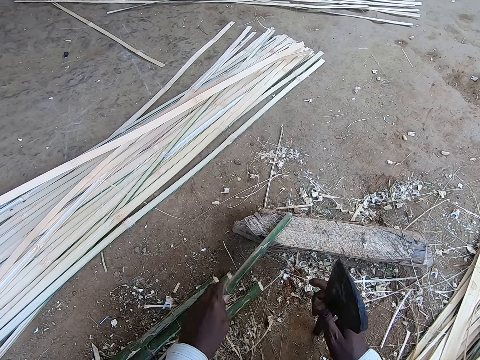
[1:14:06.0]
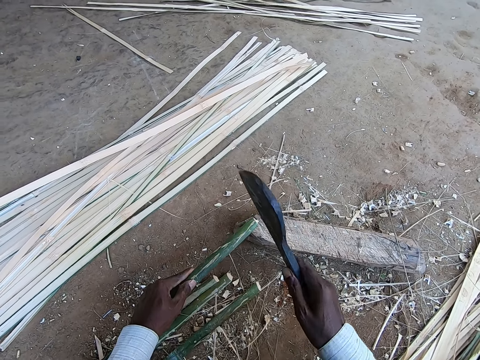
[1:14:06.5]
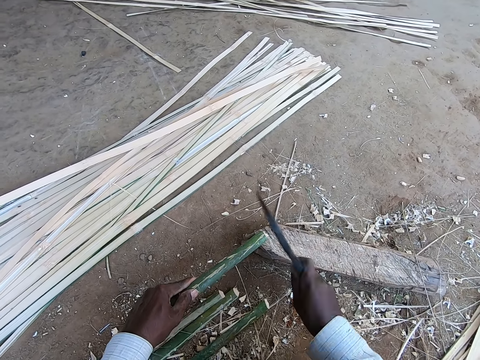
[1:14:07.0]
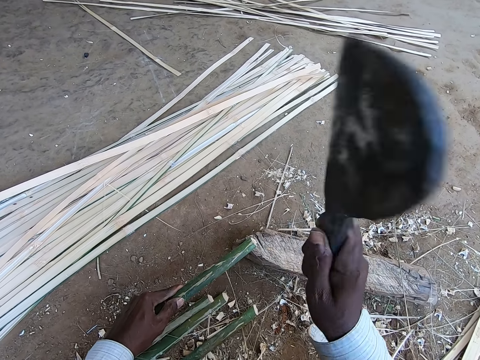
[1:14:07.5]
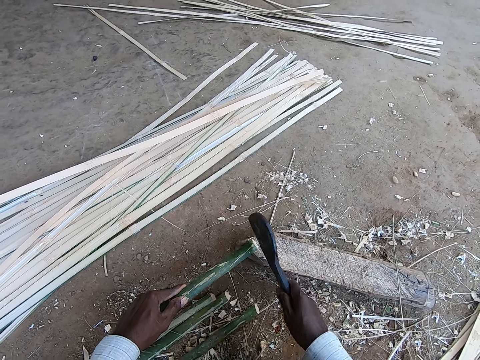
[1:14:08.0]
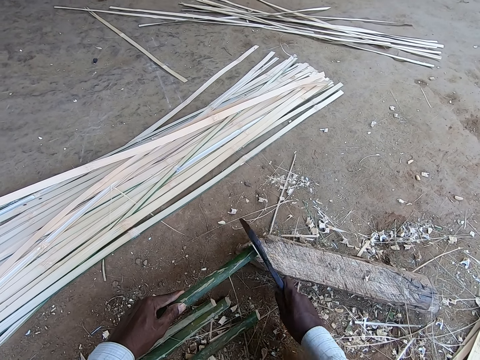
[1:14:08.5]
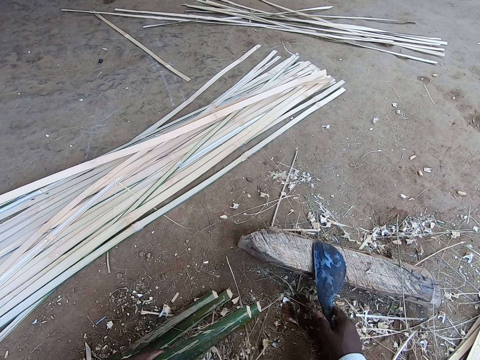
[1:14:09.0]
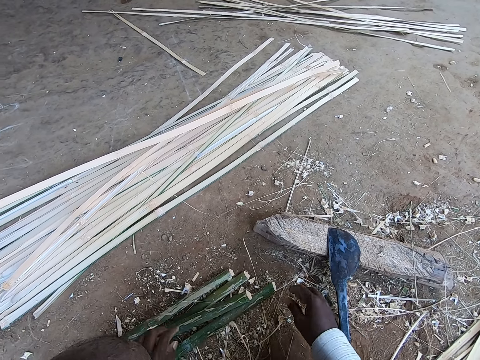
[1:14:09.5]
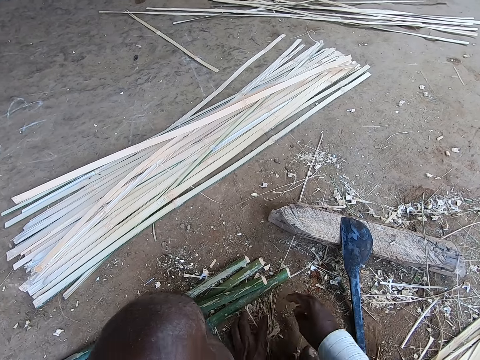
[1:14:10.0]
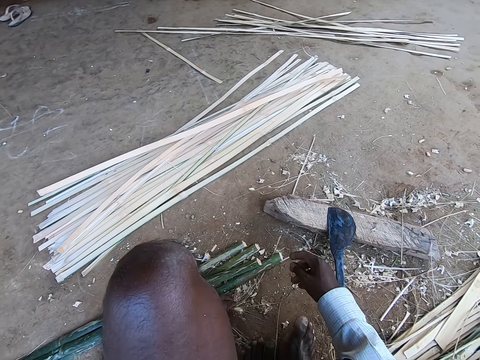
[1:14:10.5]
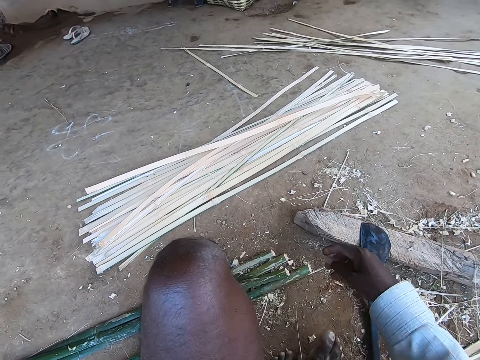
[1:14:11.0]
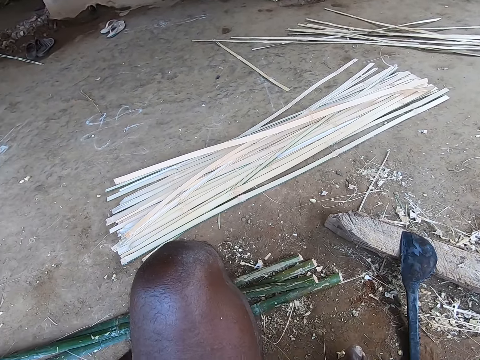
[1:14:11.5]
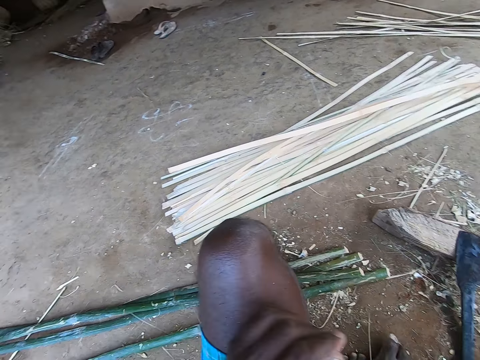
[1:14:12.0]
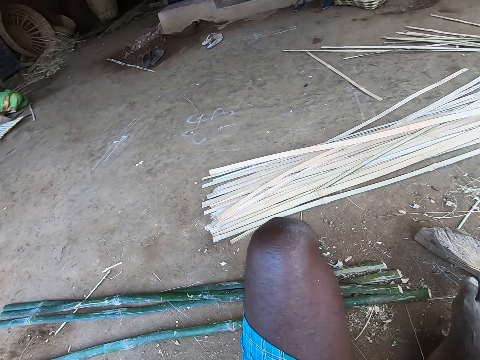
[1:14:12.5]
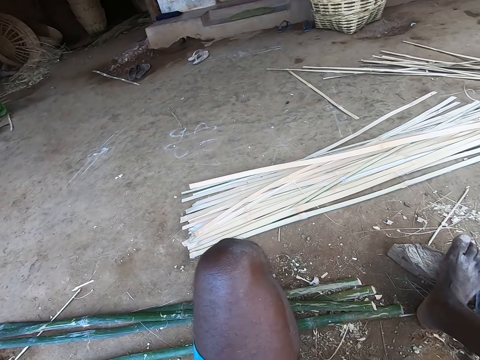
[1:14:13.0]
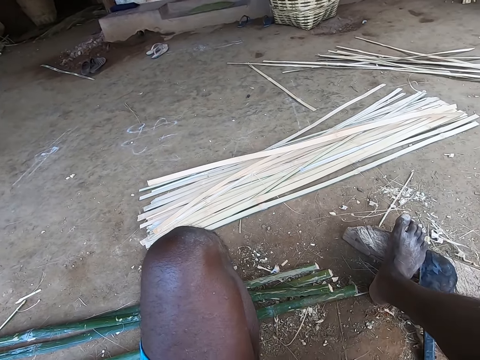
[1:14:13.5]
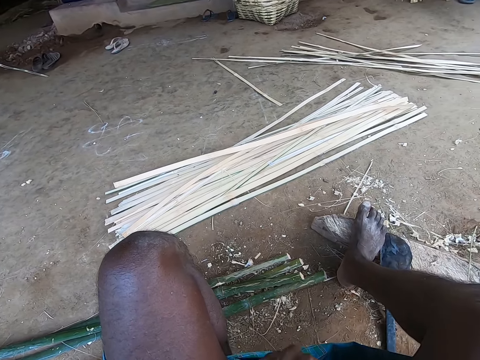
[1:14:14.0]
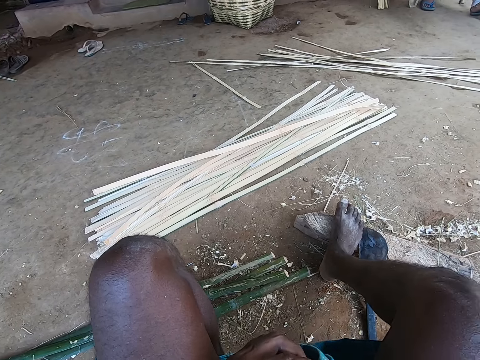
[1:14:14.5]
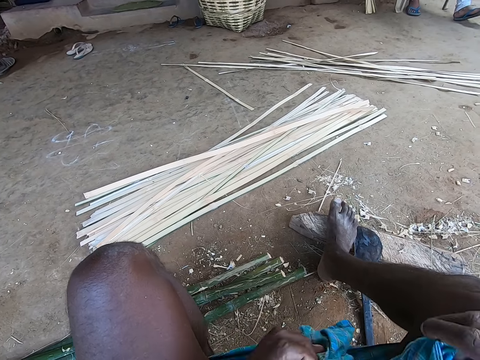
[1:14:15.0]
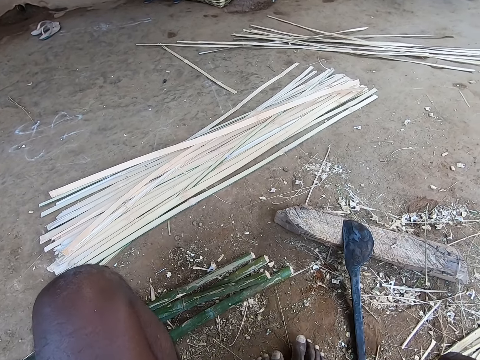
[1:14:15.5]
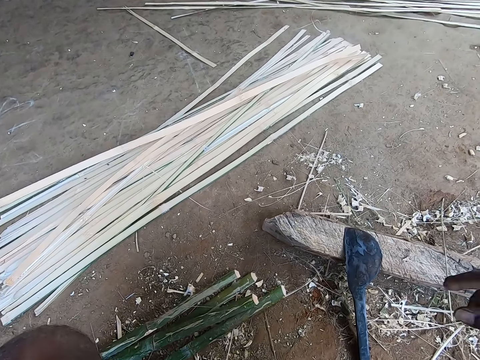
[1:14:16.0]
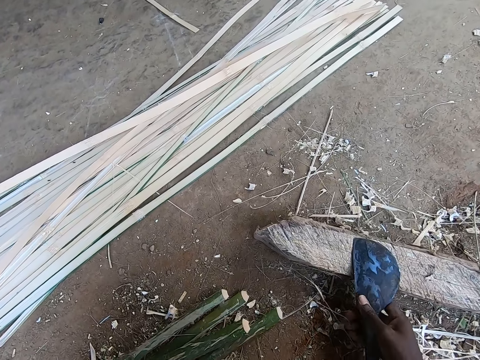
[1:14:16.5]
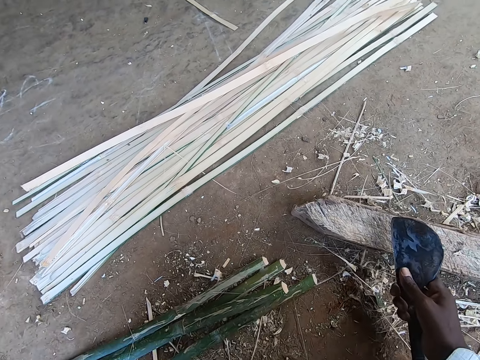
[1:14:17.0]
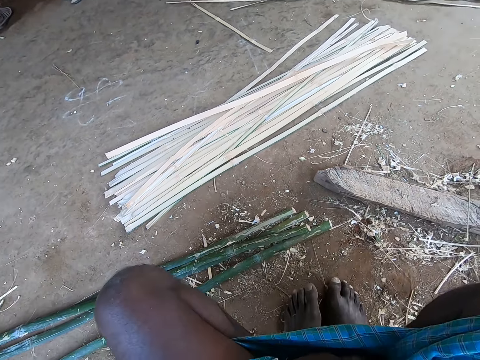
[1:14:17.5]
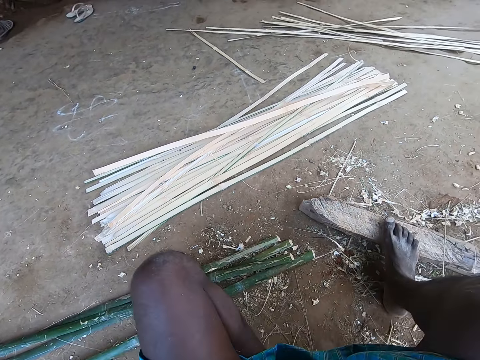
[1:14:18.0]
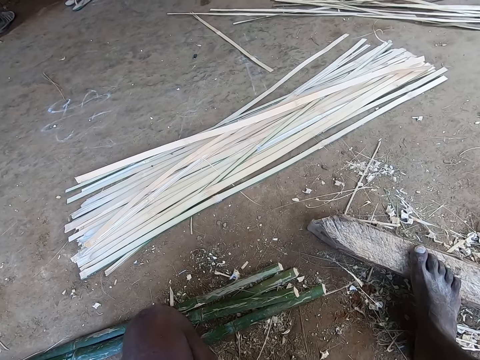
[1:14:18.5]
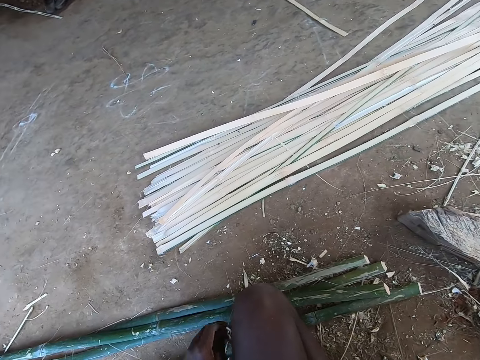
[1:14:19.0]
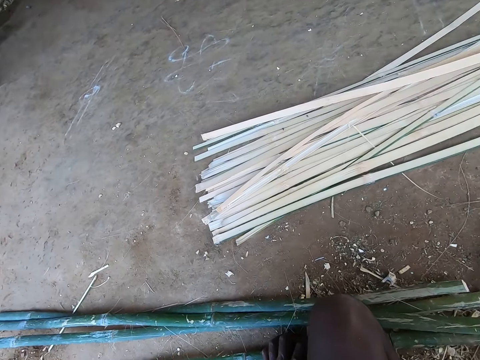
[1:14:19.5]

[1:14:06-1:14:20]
The camera wearer trims the bamboo strip with the knife in his right hand. He drops the bamboo strip on the ground with his left hand and drops the knife on the plank with his right hand. He moves bamboo strands on the ground with his hands. He picks up the knife from the plank with his right hand.

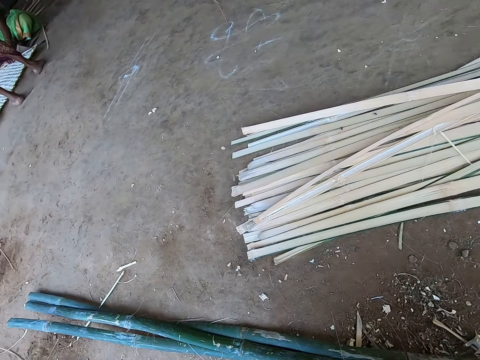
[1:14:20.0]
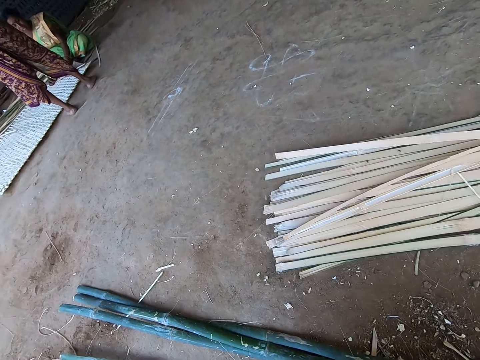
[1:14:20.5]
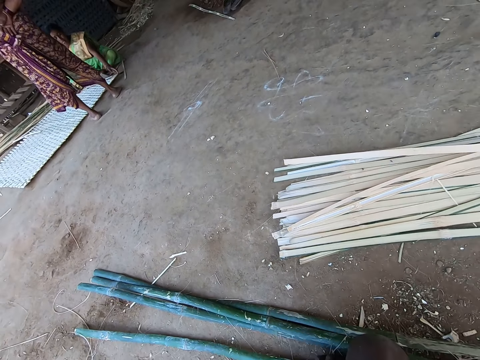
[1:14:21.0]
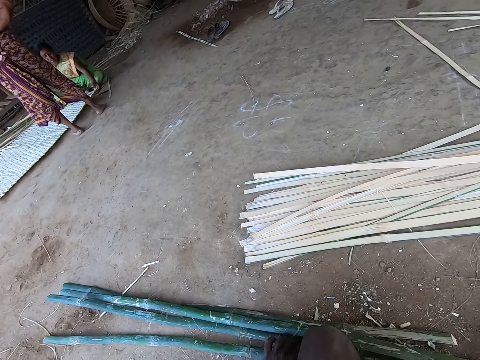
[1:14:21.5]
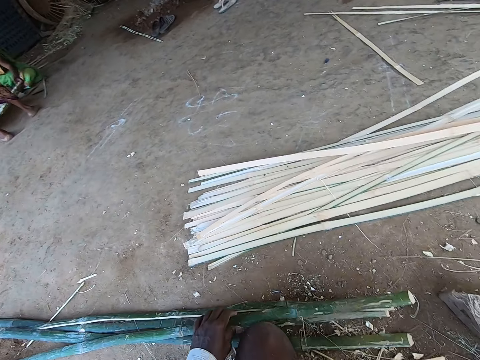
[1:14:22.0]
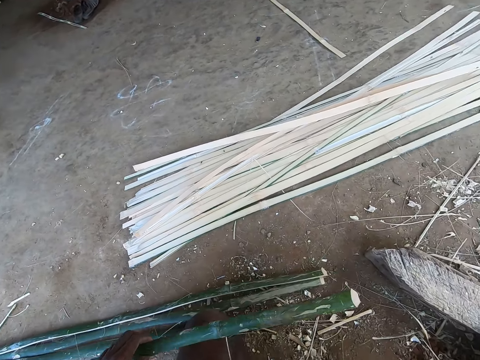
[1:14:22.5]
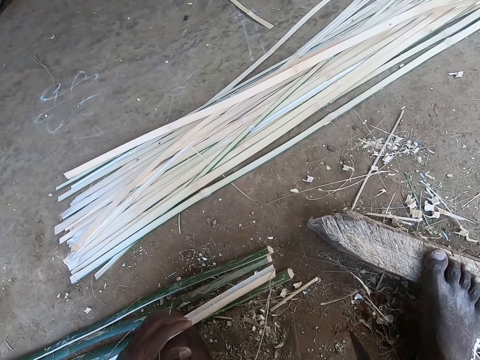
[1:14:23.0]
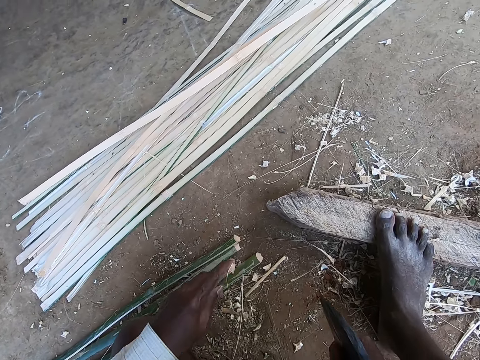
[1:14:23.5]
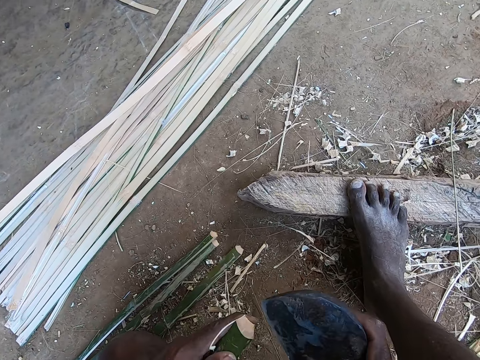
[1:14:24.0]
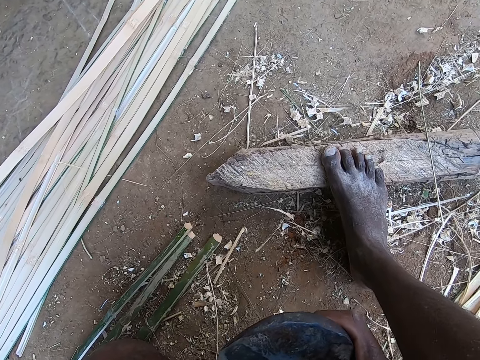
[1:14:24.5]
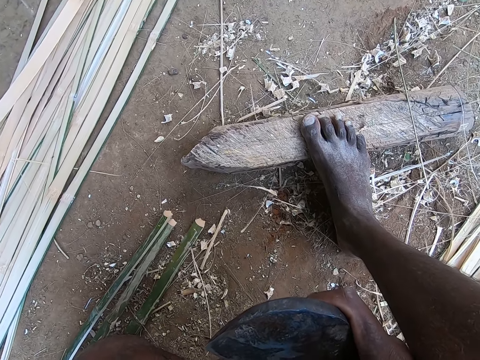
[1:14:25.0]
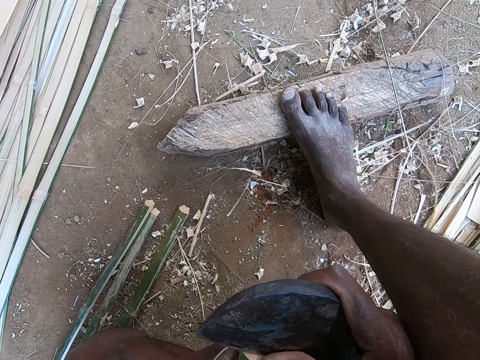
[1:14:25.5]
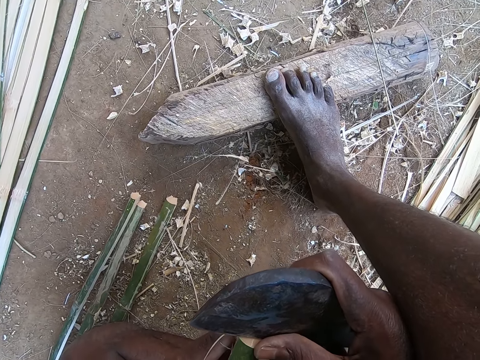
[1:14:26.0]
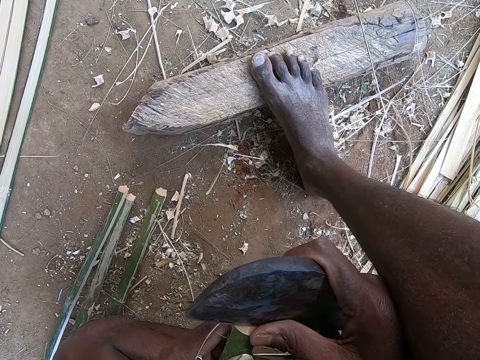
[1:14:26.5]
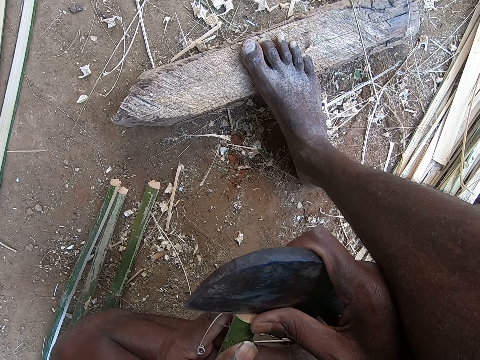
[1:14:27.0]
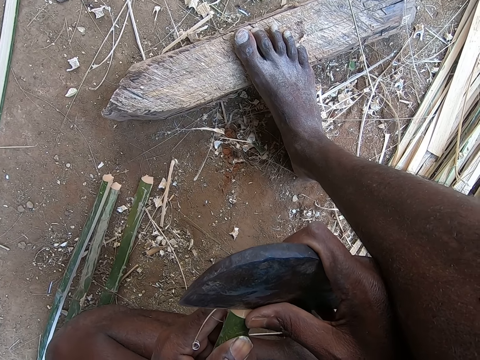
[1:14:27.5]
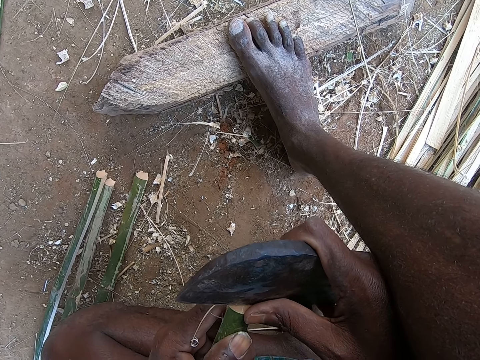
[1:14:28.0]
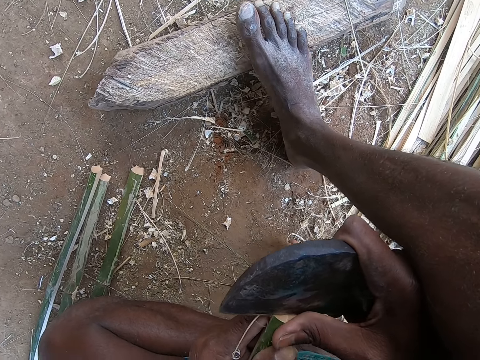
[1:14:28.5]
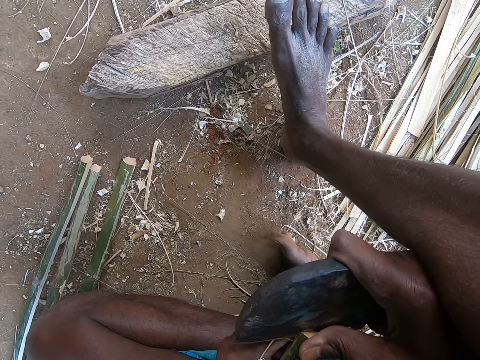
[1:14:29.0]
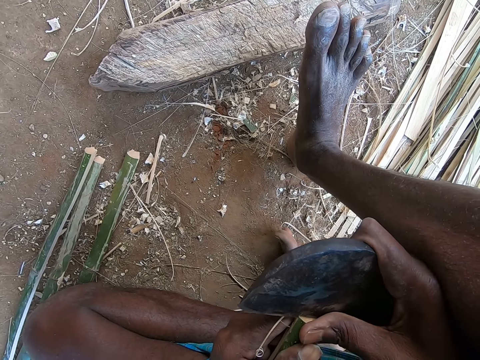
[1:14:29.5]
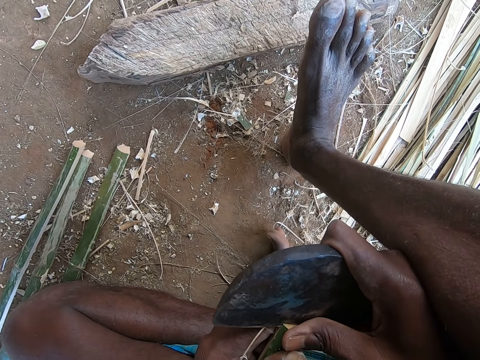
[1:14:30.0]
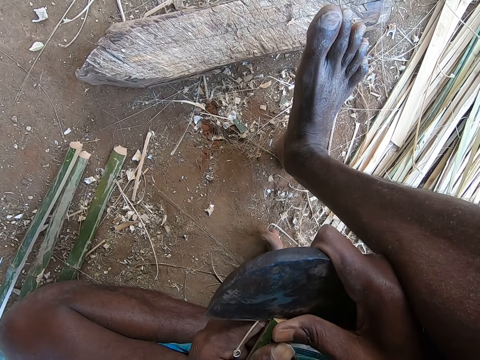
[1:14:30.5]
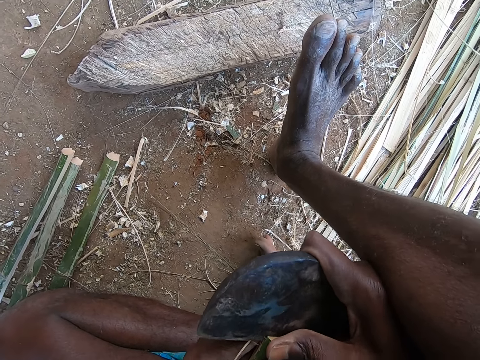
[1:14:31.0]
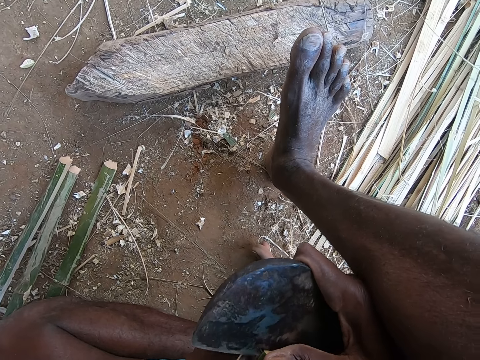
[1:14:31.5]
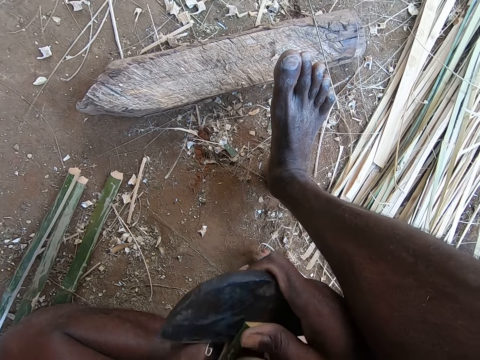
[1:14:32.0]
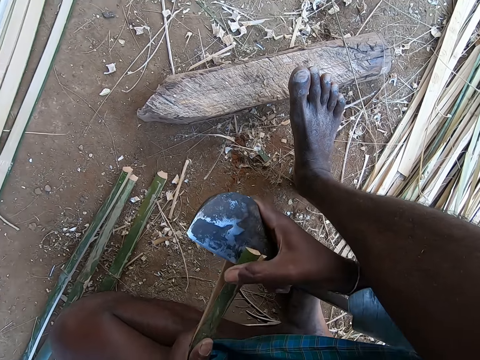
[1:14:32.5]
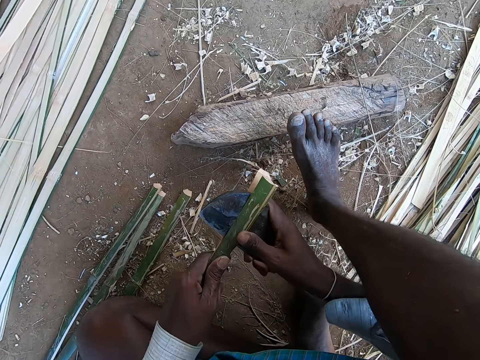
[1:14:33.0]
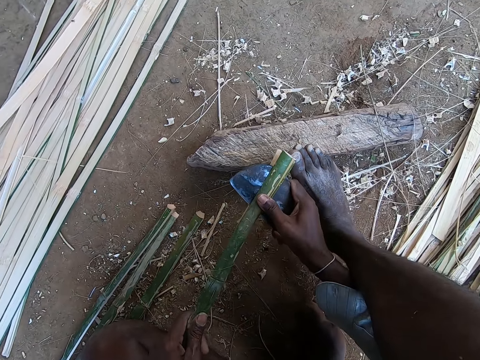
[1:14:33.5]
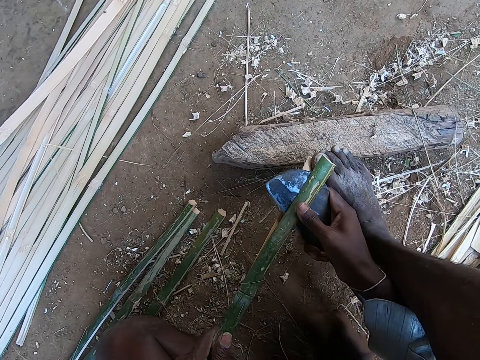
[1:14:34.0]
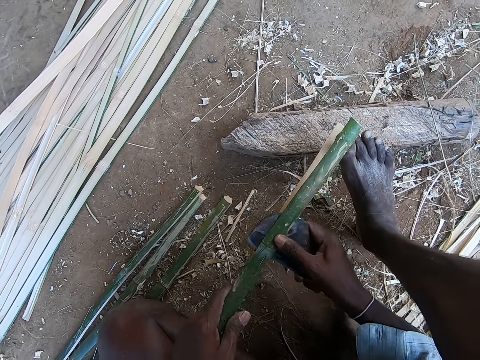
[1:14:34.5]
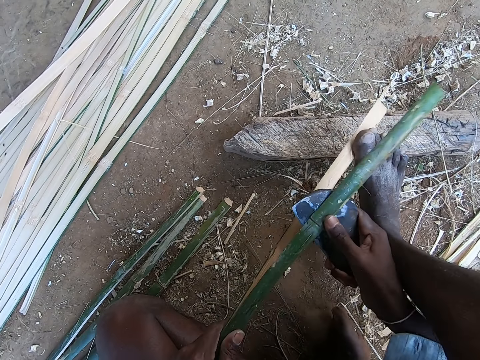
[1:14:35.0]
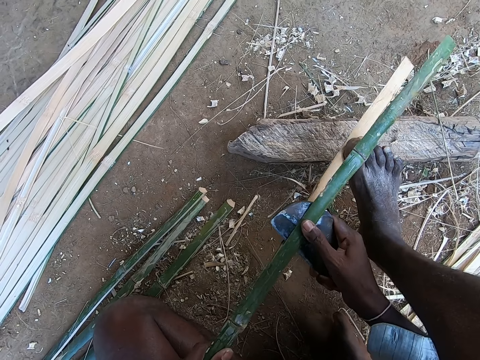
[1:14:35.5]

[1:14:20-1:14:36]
A woman weaves bamboo strips on the ground with her hands. The camera wearer looks around. He picks the bamboo strip from the ground with his left hand. He slices the bamboo strip with the knife in his right hand. He carries the blade. He penetrates the blade into the bamboo stick. He penetrates the blade into the bamboo stick again. He breaks the bamboo with the blade. He places his right toe on the bamboo strip.
